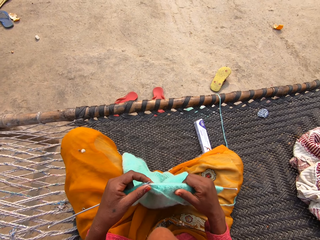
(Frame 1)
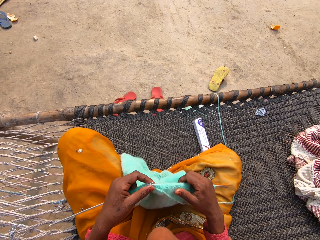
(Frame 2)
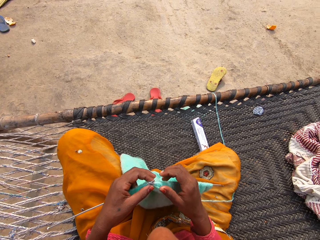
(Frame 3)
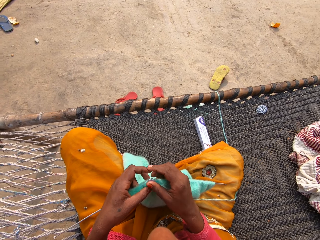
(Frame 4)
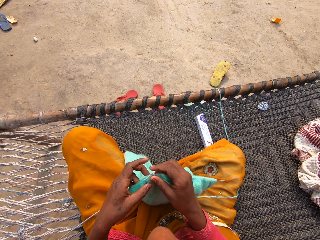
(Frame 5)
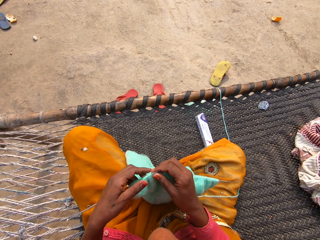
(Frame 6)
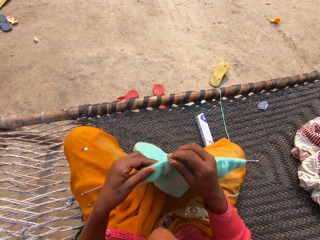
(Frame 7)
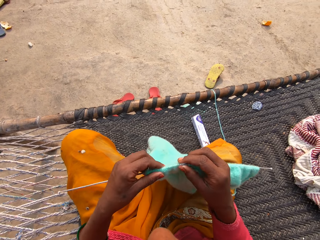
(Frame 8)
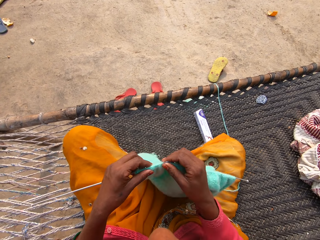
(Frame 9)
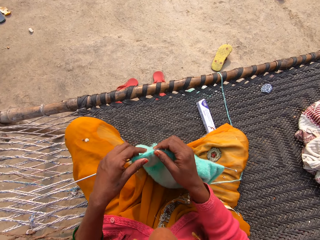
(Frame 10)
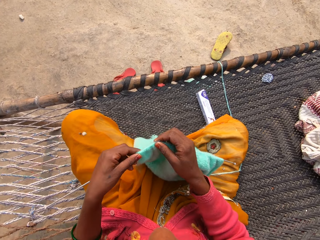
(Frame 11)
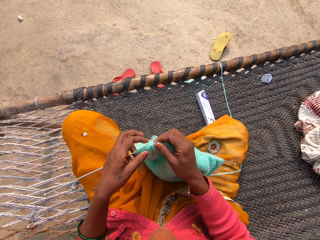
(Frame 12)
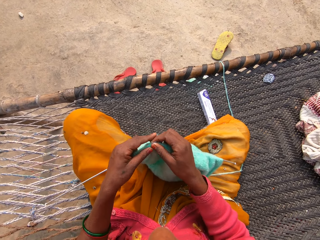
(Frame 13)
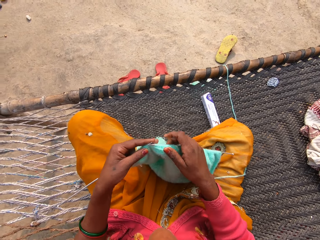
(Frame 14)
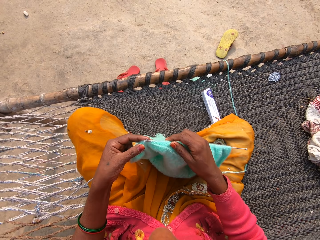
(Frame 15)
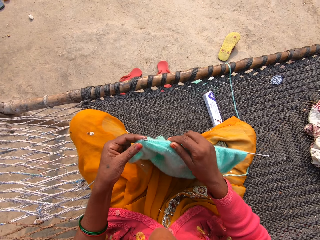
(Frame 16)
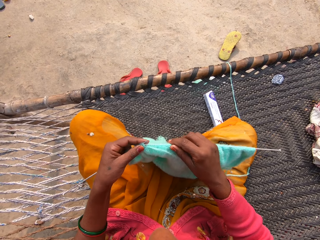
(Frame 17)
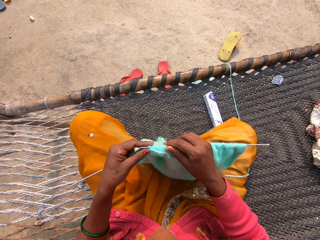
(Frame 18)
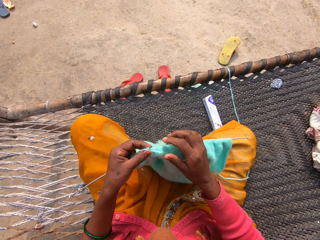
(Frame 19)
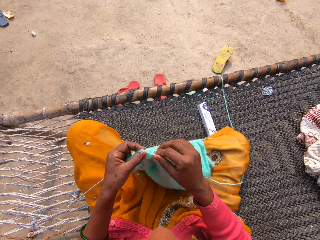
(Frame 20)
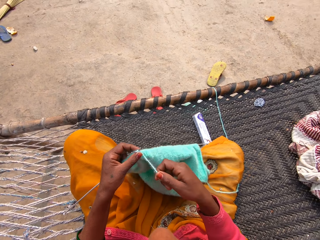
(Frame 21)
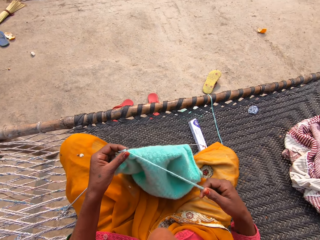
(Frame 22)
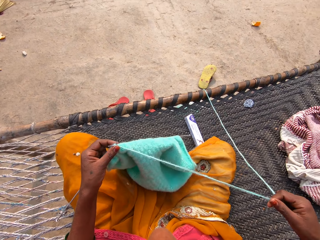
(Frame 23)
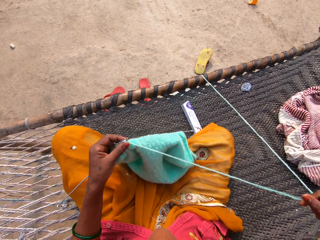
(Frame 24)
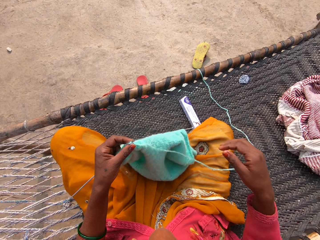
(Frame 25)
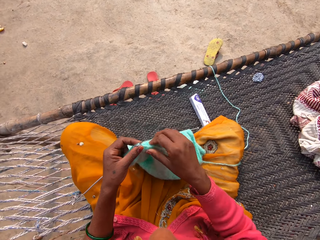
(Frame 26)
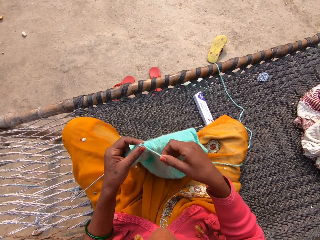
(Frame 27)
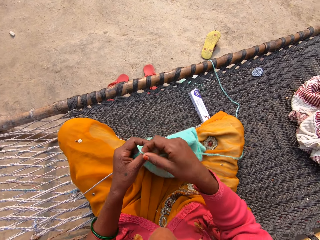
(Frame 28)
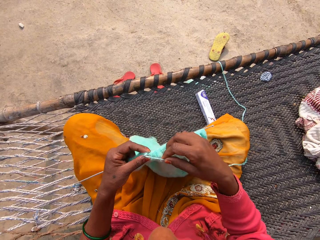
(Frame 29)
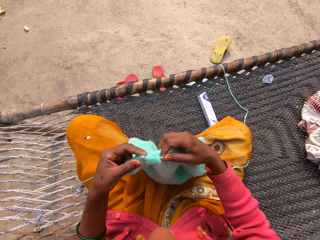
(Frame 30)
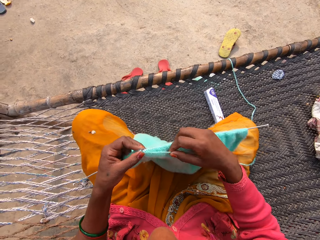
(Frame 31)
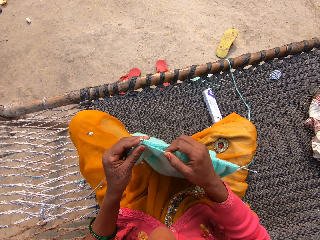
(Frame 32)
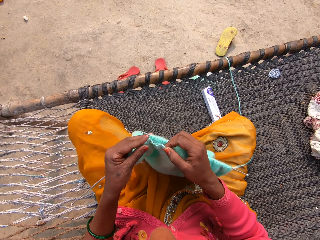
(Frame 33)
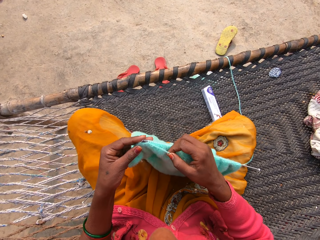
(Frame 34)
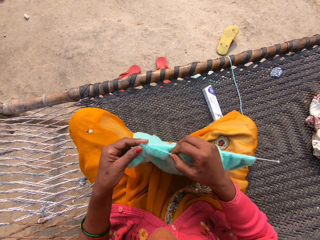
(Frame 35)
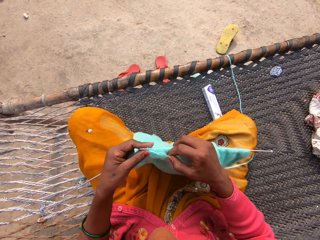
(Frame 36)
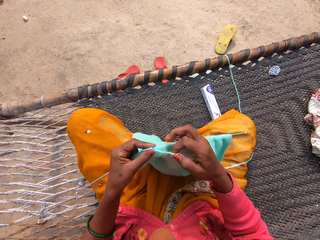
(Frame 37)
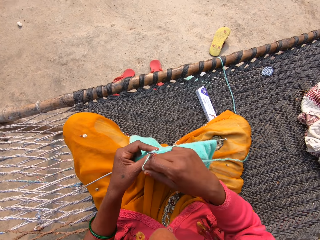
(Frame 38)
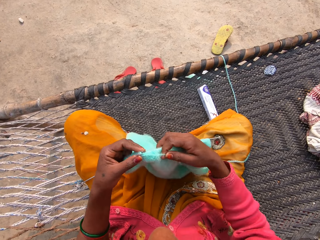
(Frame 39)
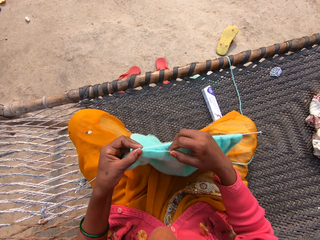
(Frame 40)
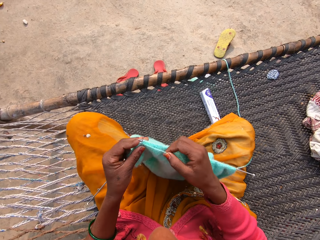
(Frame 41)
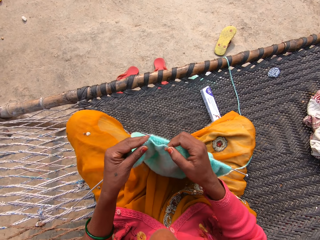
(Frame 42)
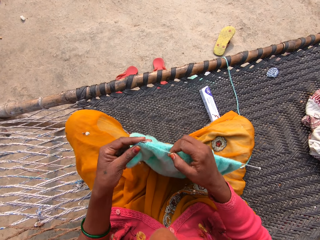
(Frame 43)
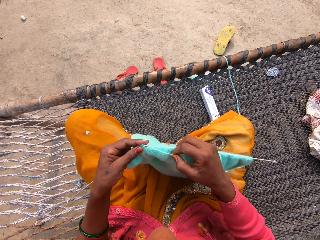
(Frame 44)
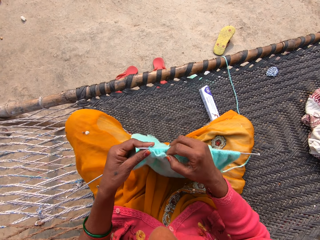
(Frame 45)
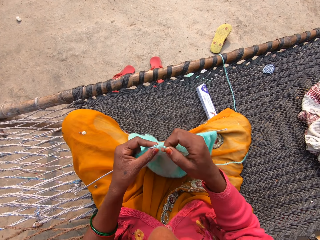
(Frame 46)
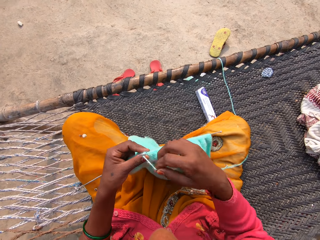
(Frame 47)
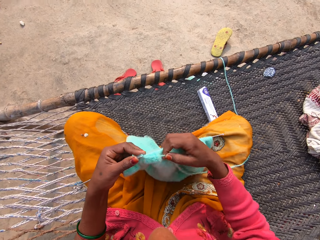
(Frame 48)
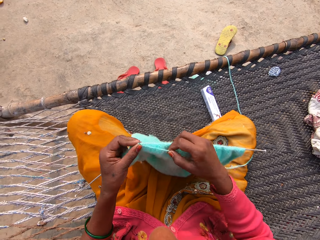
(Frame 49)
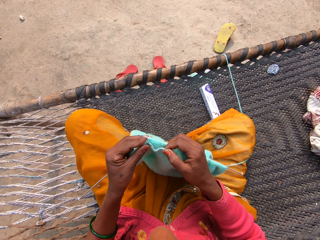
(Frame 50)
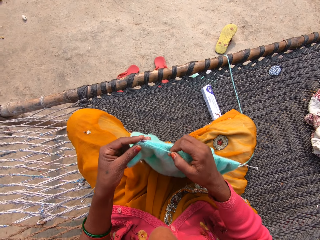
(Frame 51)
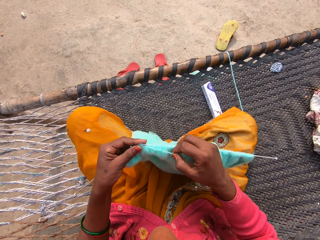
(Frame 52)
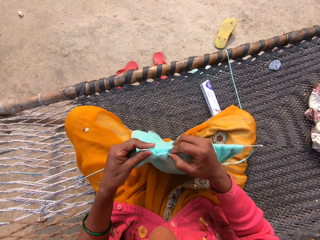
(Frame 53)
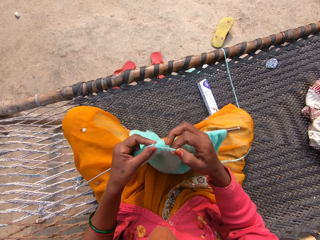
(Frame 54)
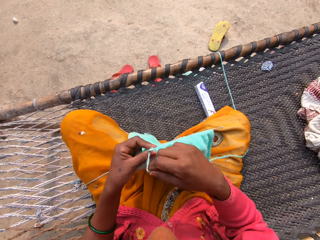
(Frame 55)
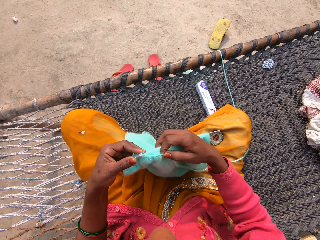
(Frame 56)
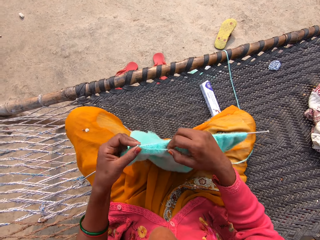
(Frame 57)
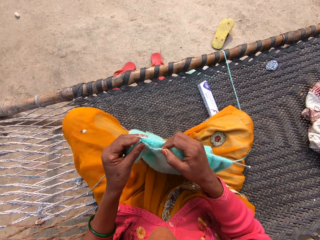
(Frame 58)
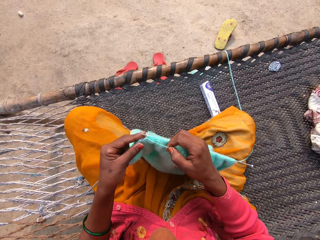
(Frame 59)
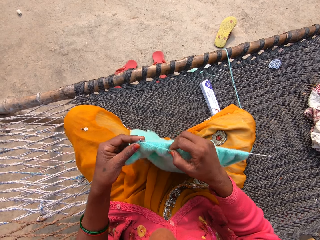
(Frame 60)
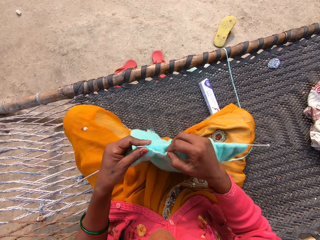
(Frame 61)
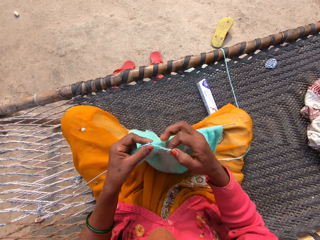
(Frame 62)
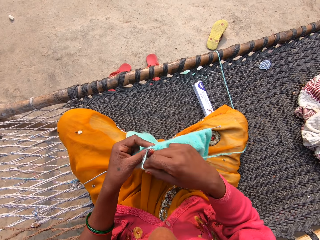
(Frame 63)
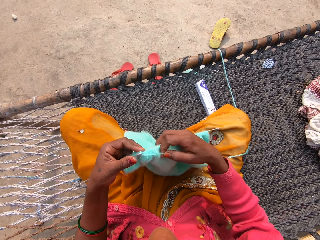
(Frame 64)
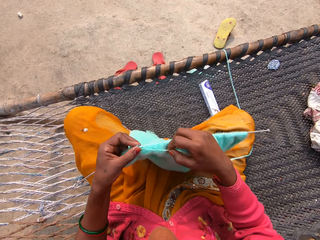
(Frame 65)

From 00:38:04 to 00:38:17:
The camera wearer knits with two knitting pins or knitting needles and yarn on a rattan mat. She holds the knitting pins and yarn with her left hand. She adjusts the unknitted yarn with her right hand. She knits with the two knitting pins and yarn on the rattan mat. She loops the yarn on a knitting needle. She loops the yarn on the knitting needle and knits the fabric with the knitting needle. She loops the yarn on the knitting needle and knits the fabric with the knitting needle. She loops the yarn on the knitting needle and knits the fabric with the knitting needle.

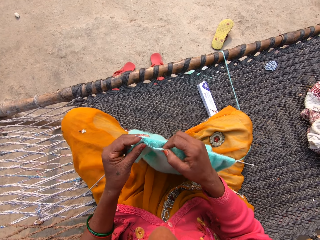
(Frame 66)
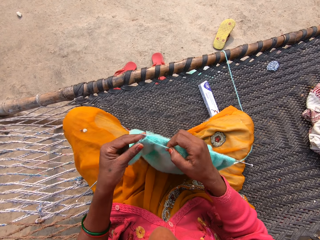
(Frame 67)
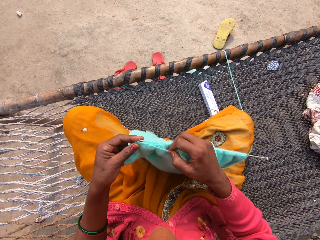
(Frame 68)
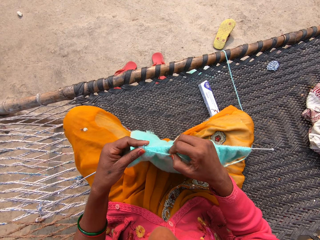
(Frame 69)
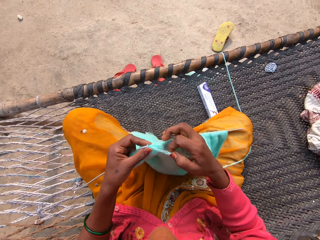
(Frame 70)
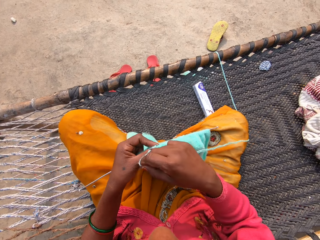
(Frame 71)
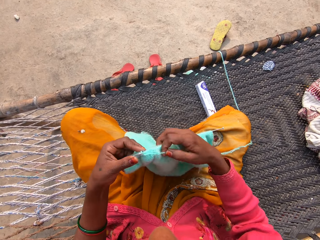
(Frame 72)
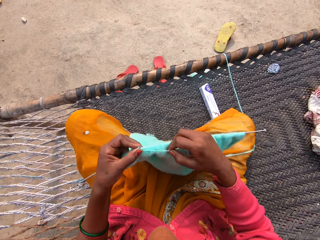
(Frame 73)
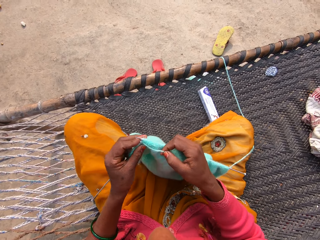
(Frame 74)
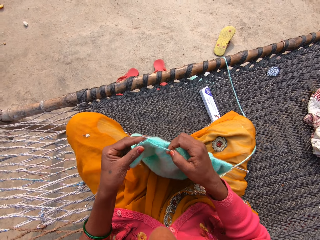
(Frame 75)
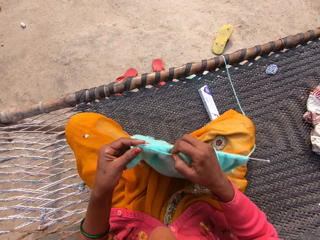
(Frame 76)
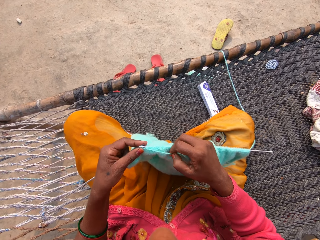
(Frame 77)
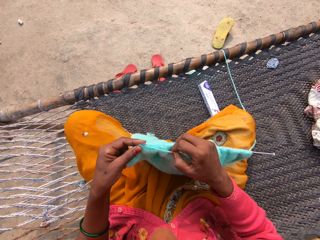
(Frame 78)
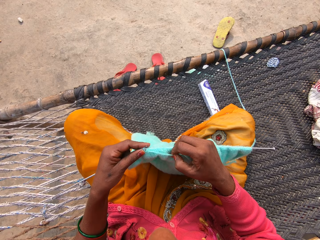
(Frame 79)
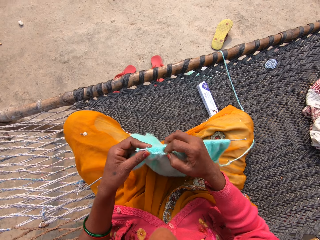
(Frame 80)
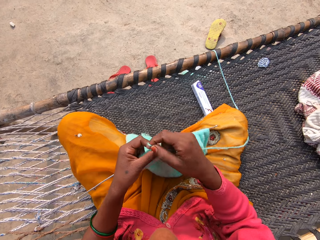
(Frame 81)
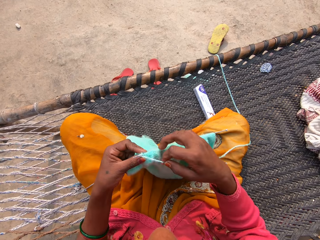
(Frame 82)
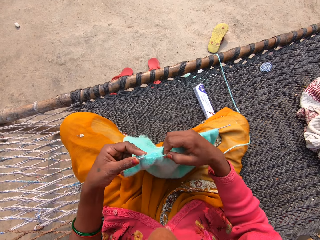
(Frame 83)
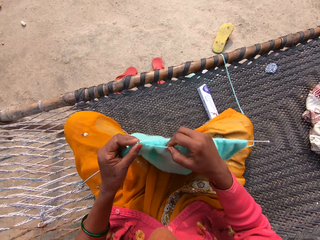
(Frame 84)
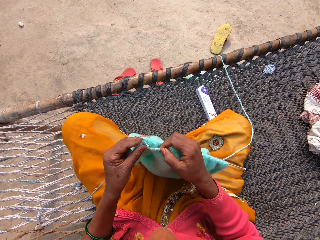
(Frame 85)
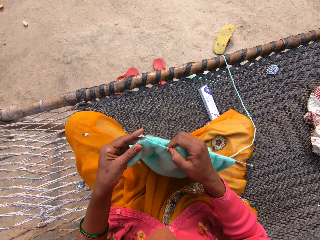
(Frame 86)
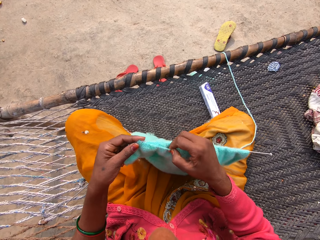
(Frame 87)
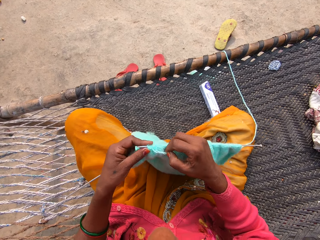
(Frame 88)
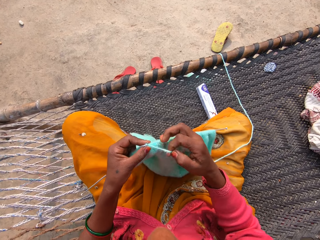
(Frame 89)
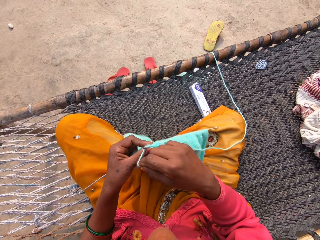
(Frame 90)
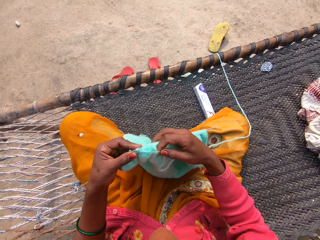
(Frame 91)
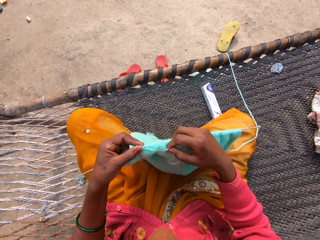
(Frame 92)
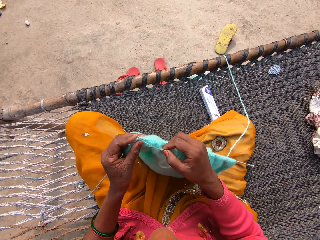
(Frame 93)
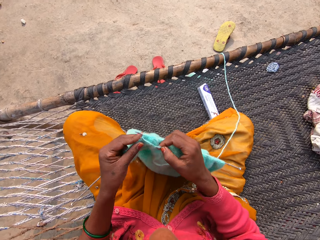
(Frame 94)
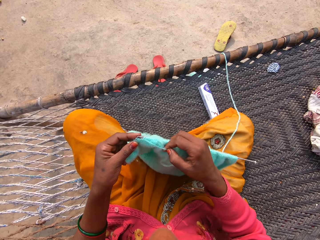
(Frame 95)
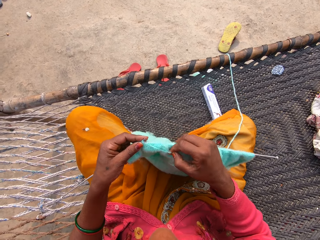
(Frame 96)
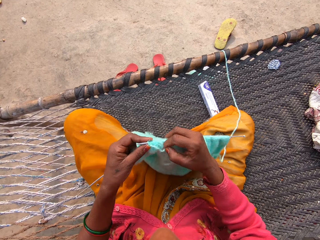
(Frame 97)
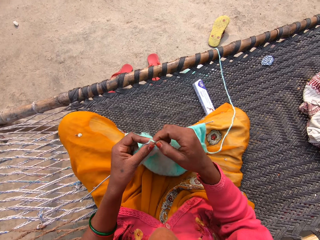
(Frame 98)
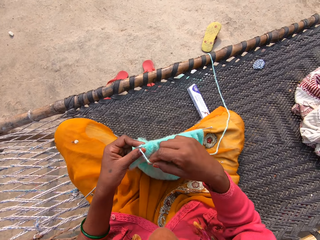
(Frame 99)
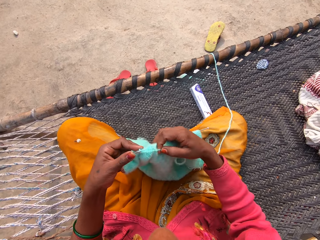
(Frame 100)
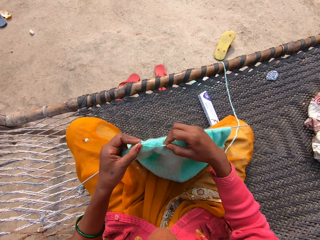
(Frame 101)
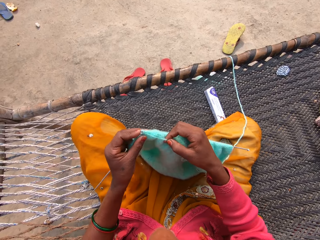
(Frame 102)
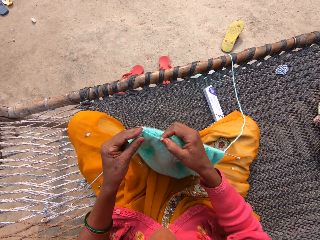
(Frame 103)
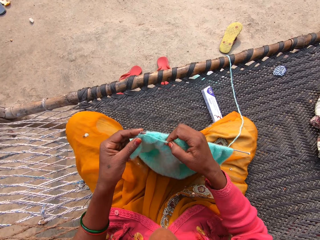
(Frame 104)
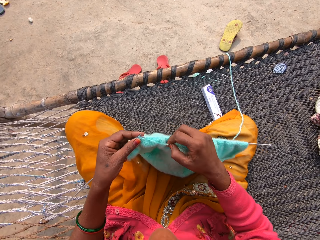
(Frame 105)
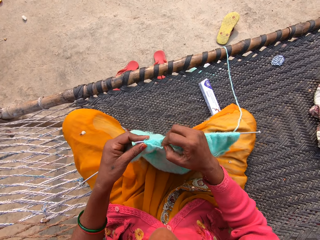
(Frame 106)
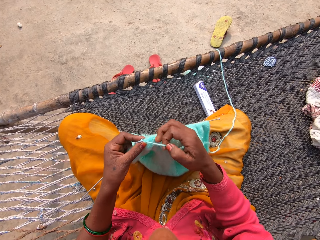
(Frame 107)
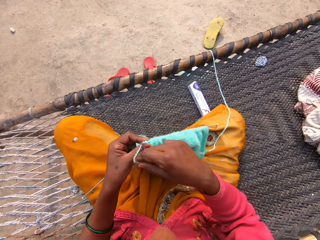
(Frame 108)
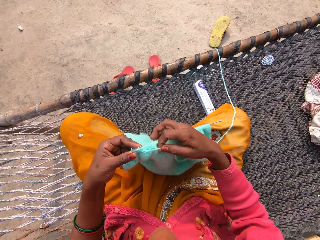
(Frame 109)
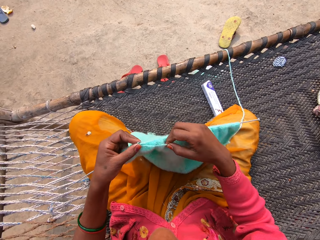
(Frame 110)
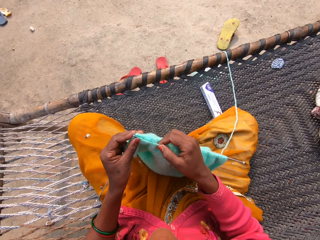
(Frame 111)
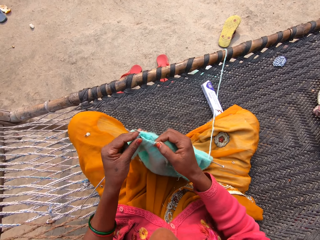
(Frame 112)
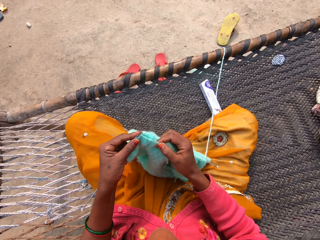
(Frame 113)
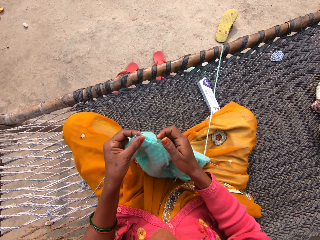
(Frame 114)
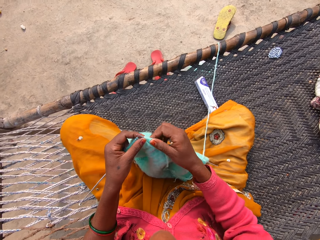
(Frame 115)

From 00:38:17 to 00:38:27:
The camera wearer loops the yarn on a knitting needle and knits the fabric with the knitting needle. They loop the yarn on the knitting needle and knit the fabric with the knitting needle. They loop the yarn on the knitting needle and knit the fabric with the knitting needle. They loop the yarn on the knitting needle and knit the fabric with the knitting needle. They loop the yarn on the knitting needle and knit the fabric with the knitting needle. They loop the yarn on the knitting needle and knit the fabric with the knitting needle.
